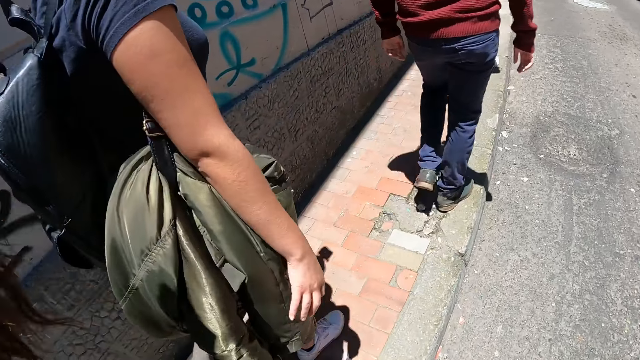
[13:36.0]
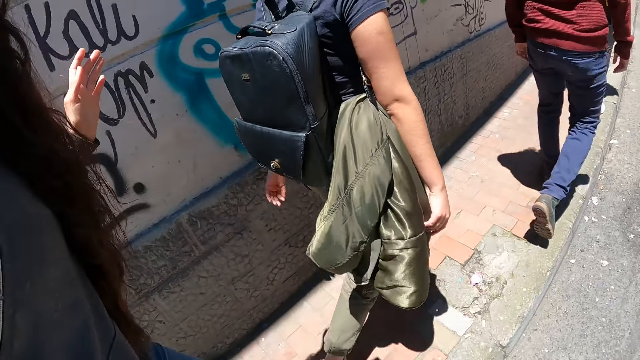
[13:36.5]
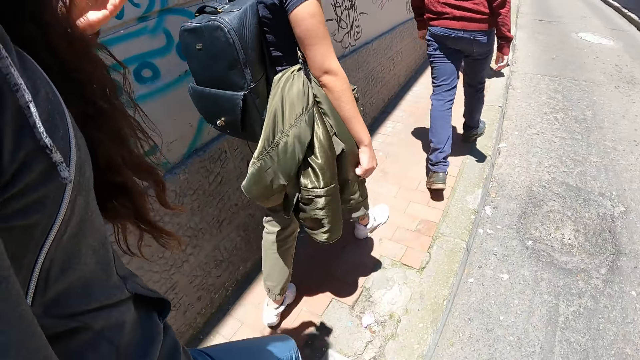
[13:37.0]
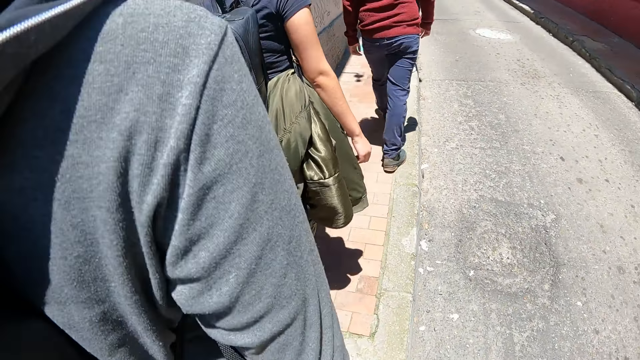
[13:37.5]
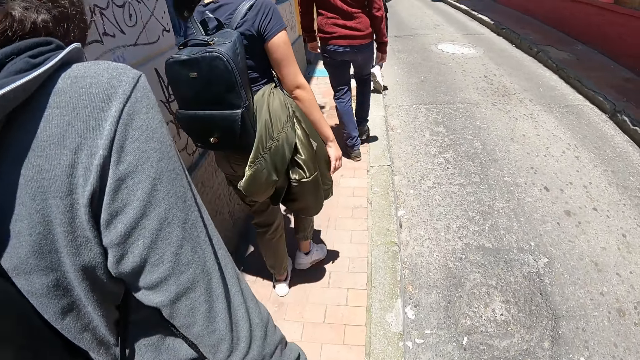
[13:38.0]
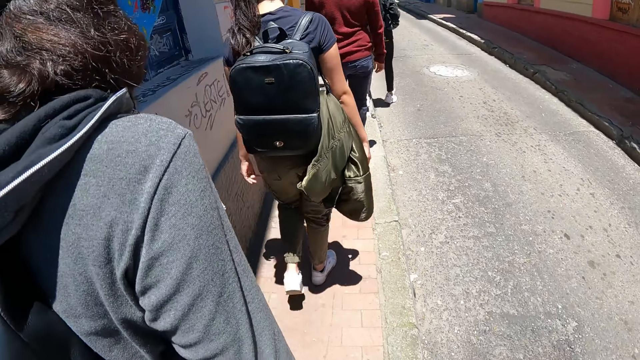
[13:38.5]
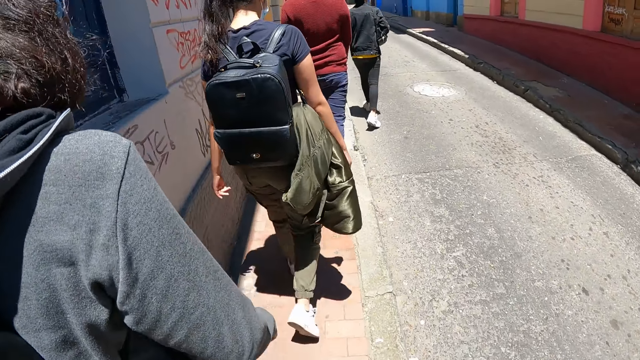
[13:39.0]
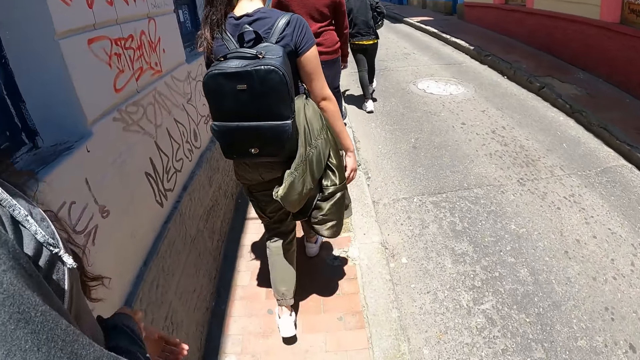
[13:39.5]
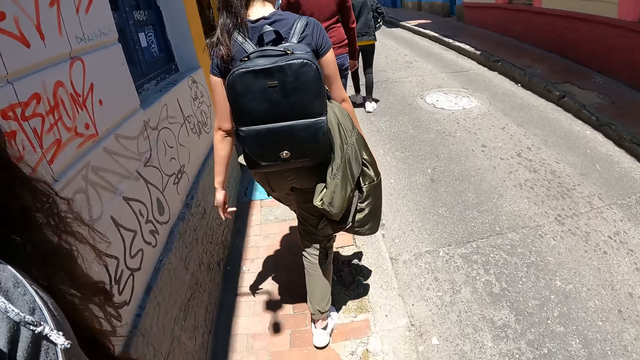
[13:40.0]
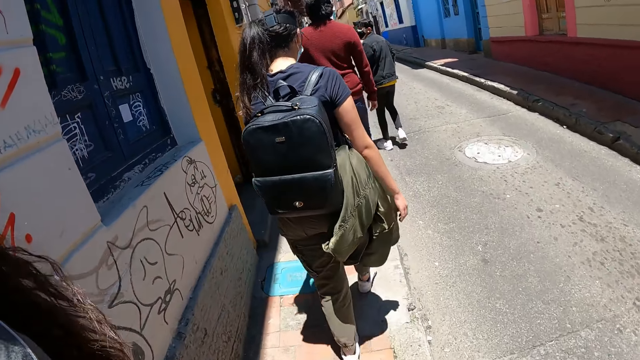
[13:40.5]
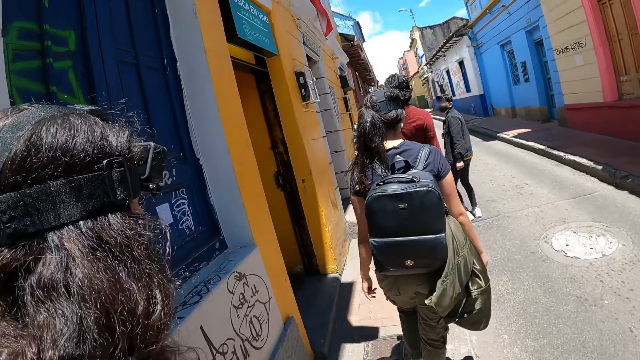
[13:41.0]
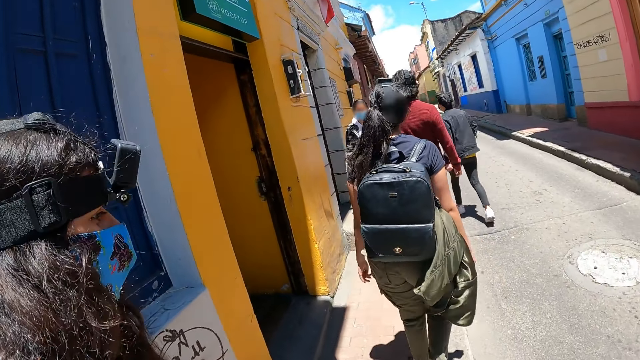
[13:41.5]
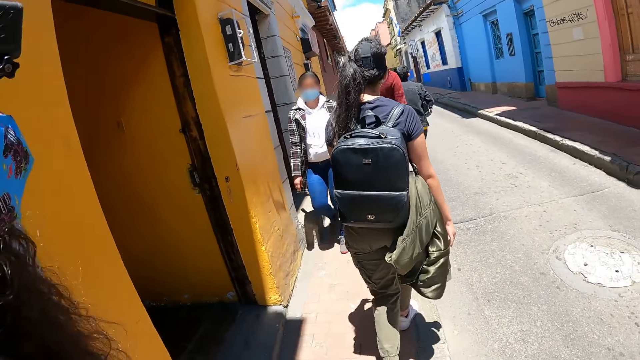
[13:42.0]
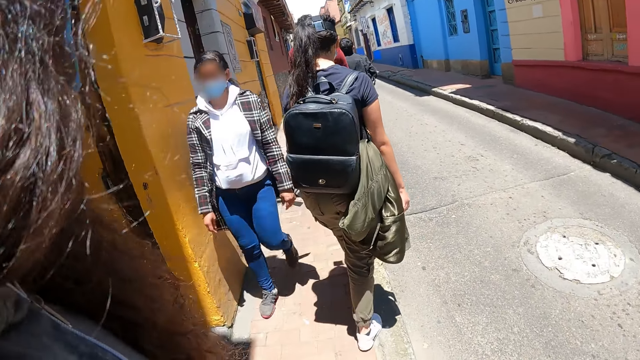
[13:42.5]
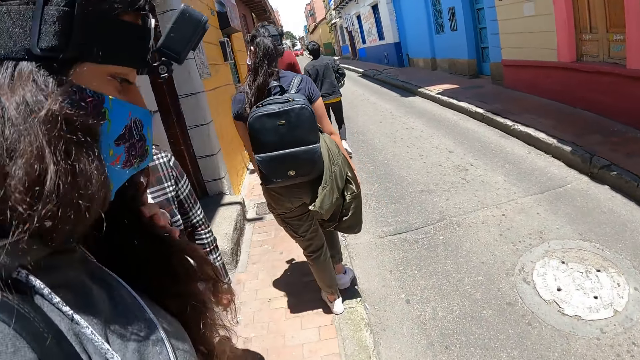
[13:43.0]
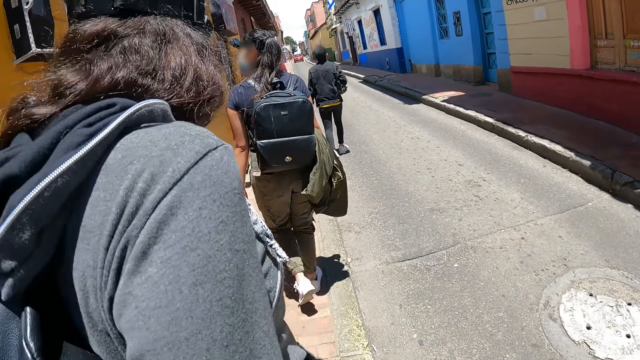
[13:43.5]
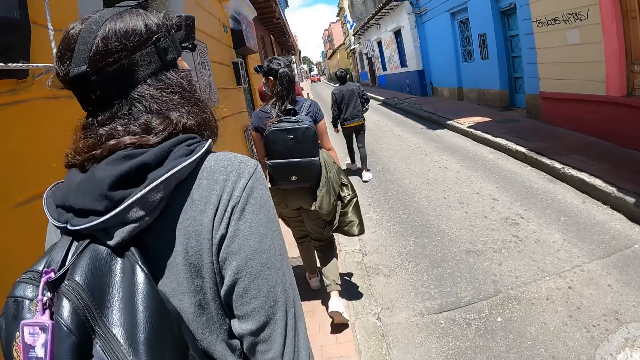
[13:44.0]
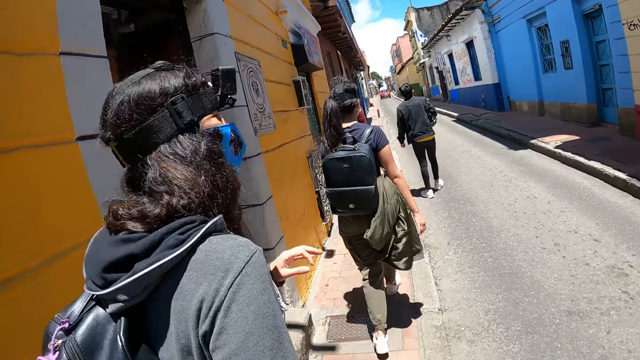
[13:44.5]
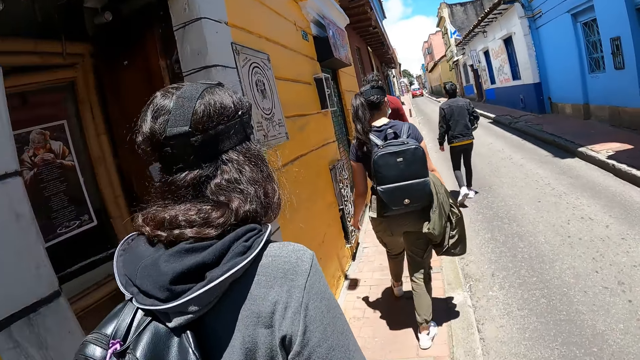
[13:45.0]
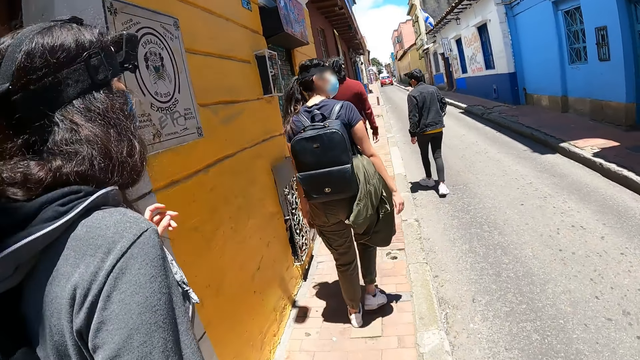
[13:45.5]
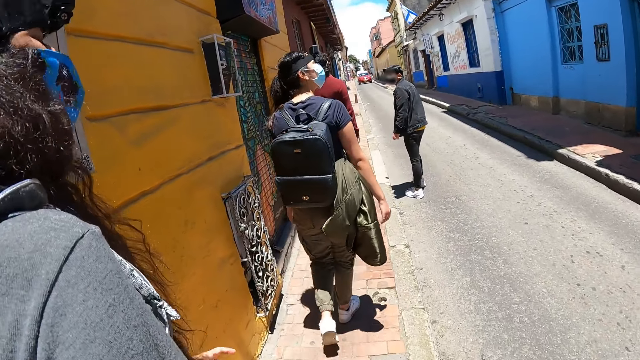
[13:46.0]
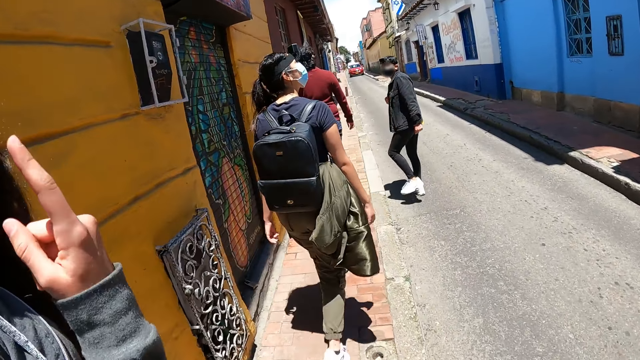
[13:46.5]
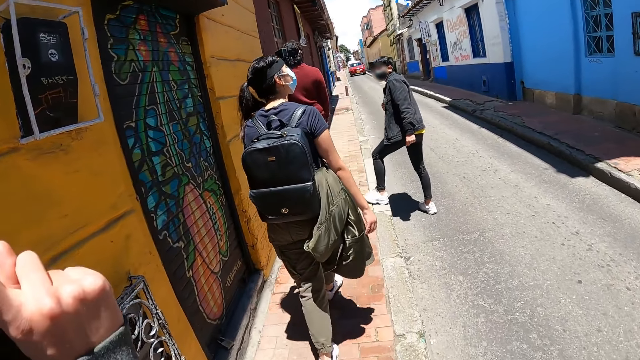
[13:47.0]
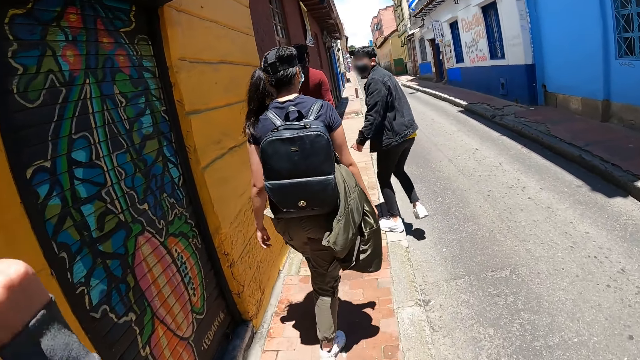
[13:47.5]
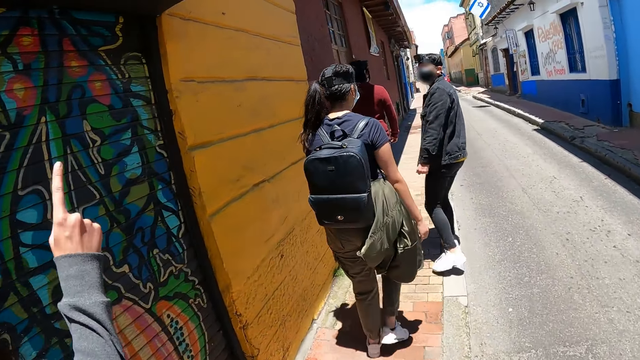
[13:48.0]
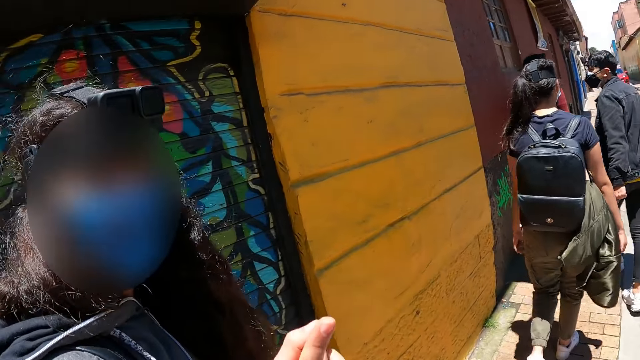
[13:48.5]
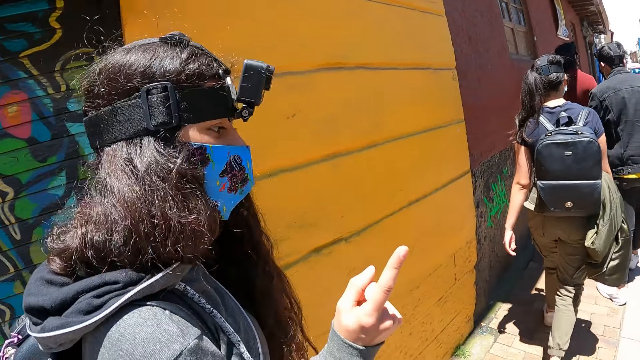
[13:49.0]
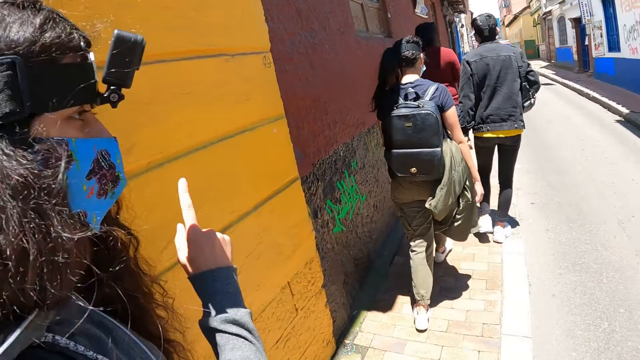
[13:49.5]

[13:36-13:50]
A woman uses gestures.

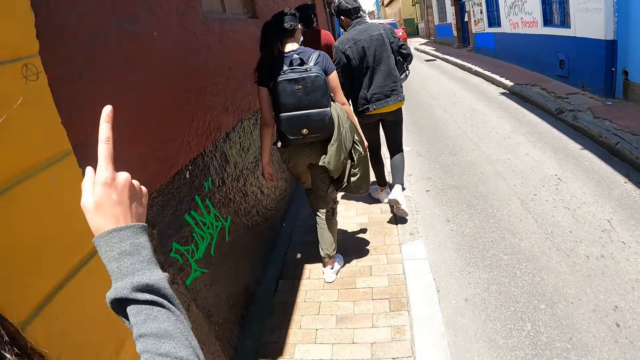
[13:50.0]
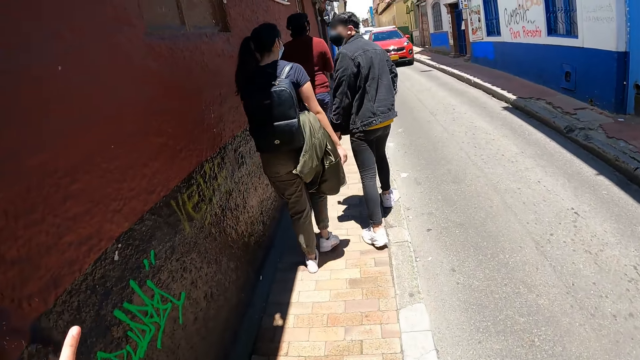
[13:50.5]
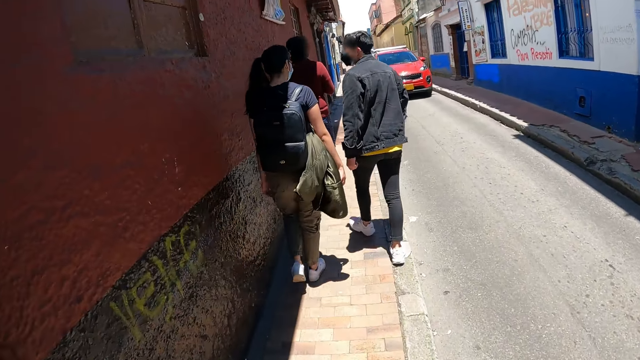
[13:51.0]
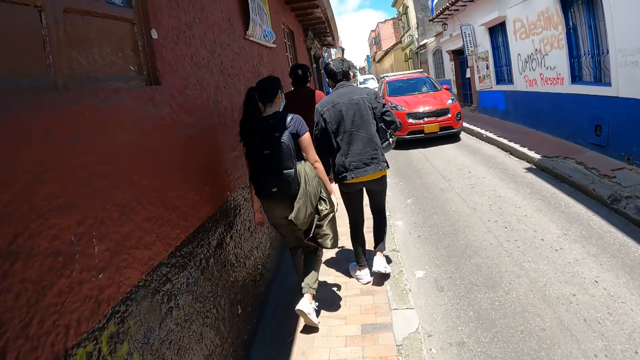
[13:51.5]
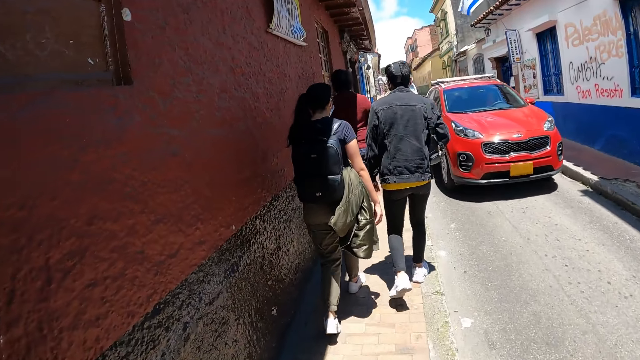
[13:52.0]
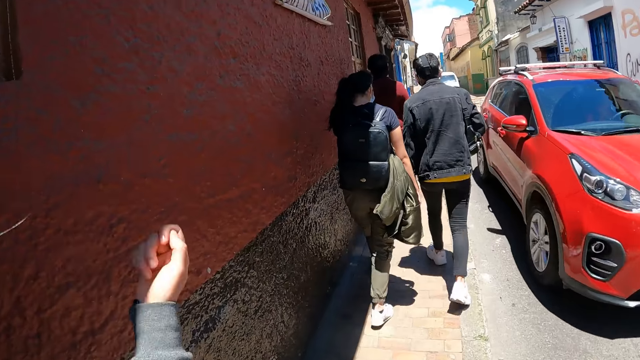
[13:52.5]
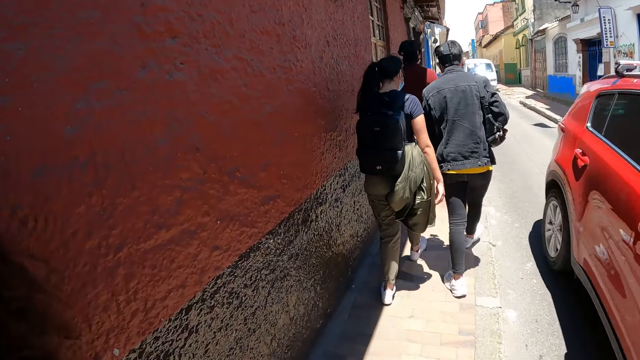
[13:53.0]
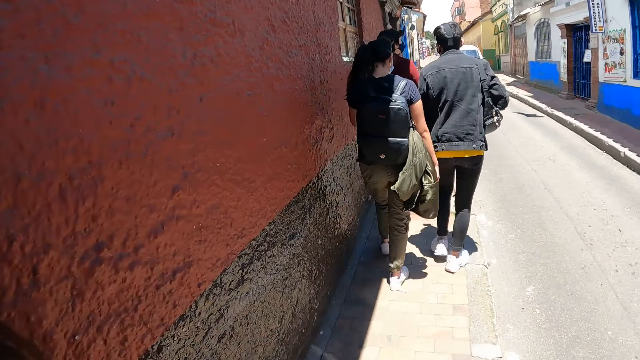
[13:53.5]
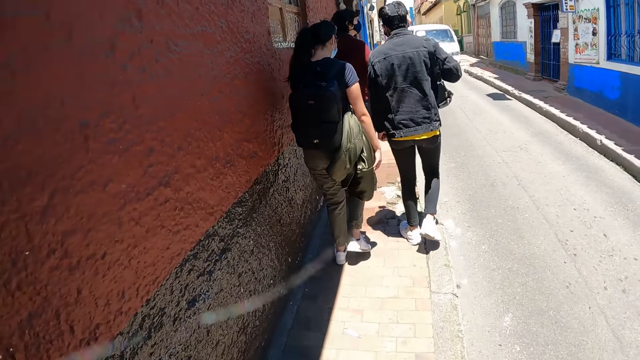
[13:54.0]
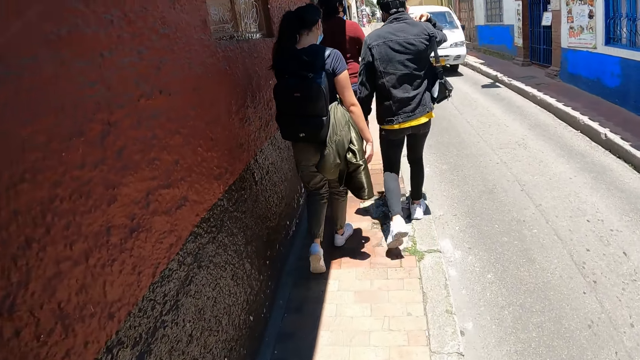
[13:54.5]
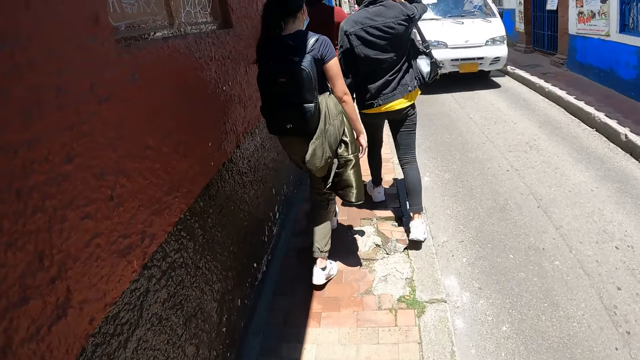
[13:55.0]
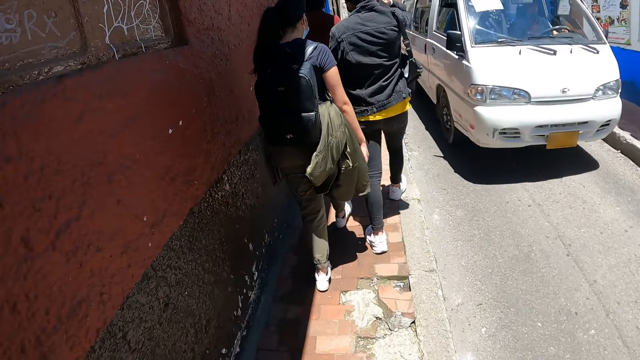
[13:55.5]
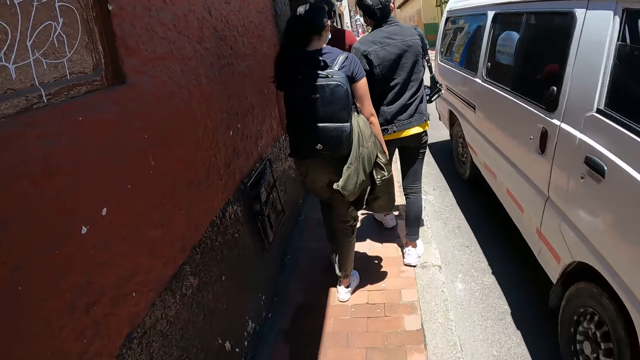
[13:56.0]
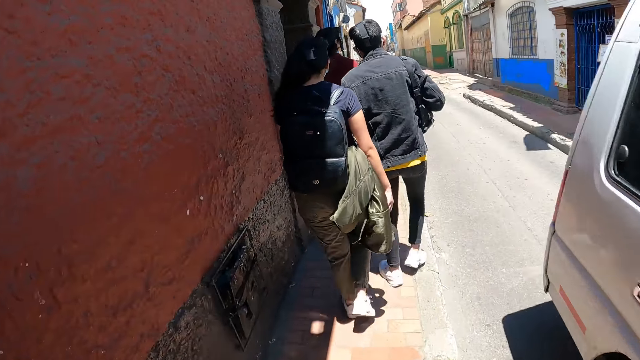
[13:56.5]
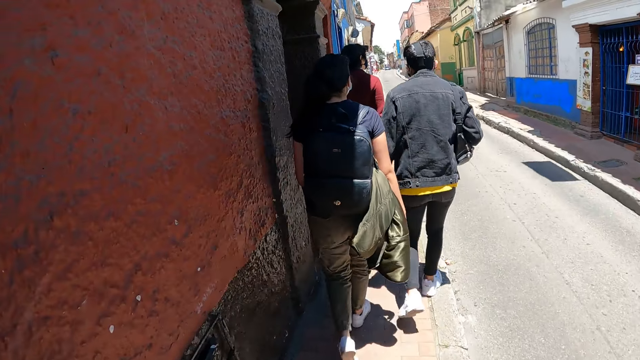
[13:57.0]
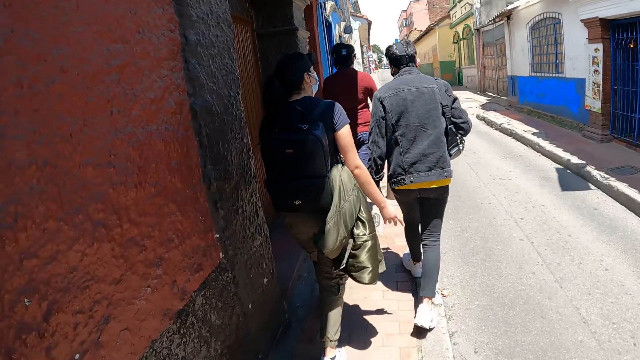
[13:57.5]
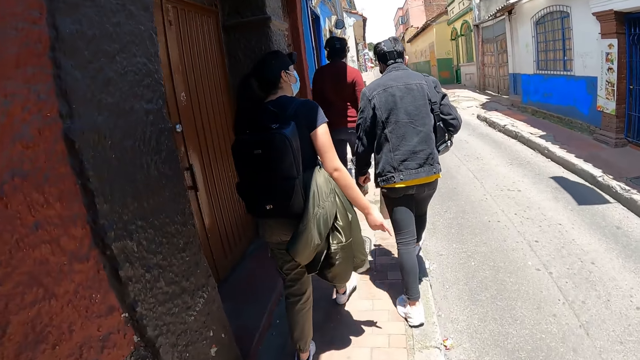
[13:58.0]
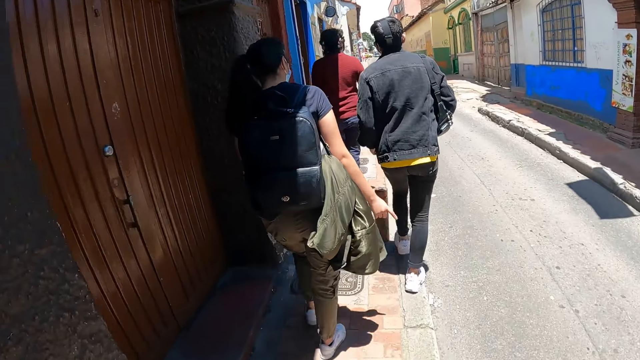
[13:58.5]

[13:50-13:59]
A woman moves her hand and walks around.
